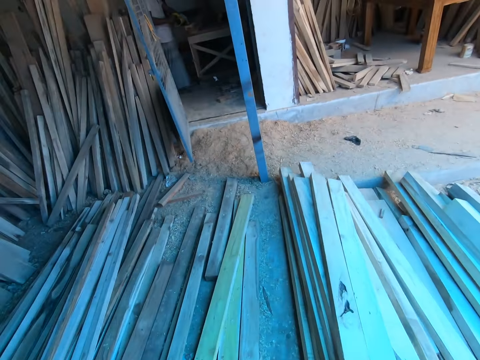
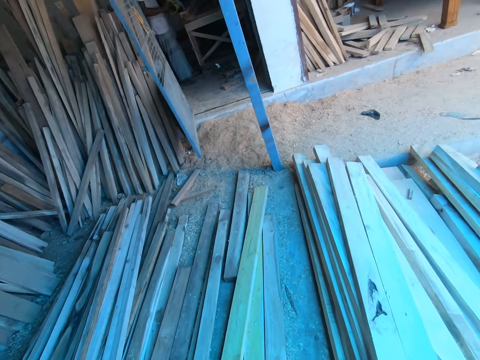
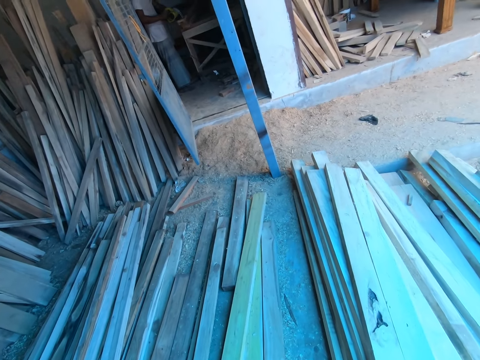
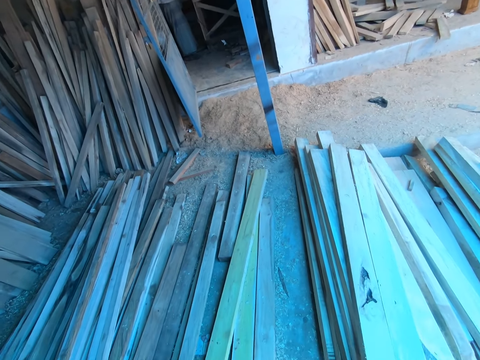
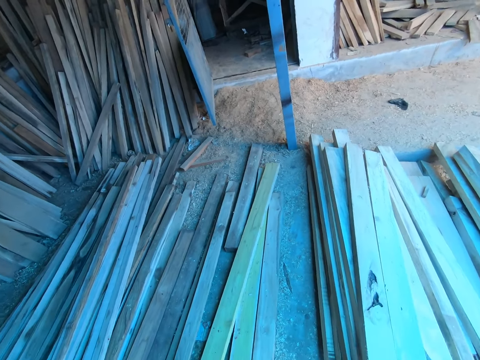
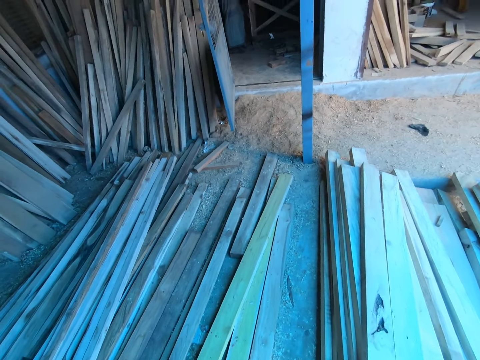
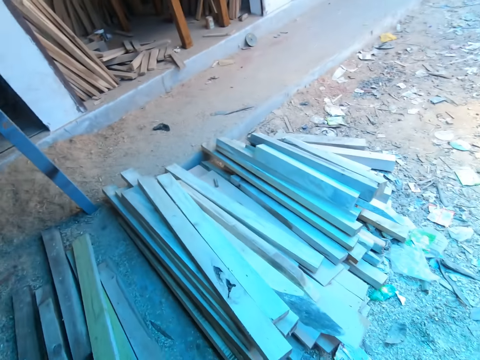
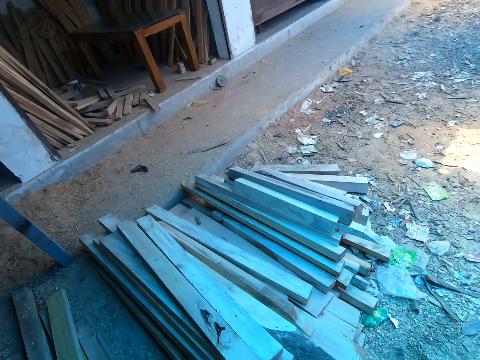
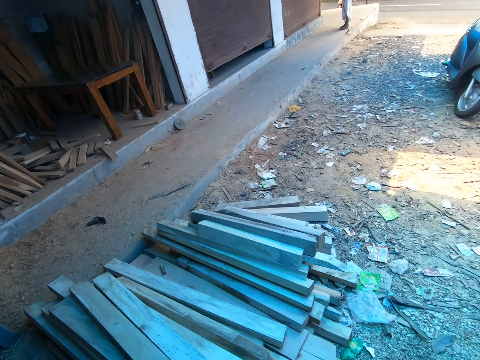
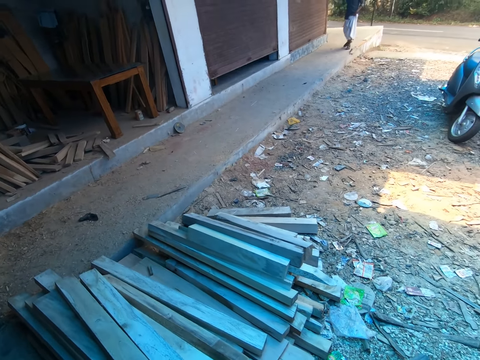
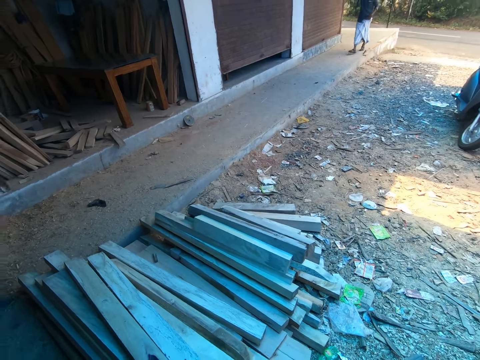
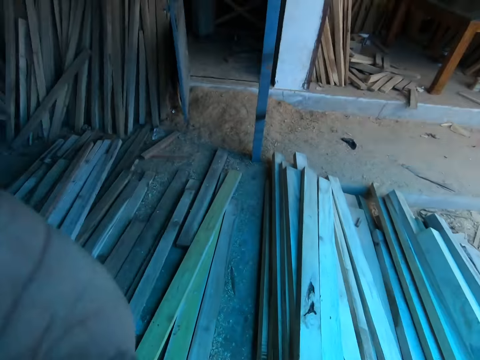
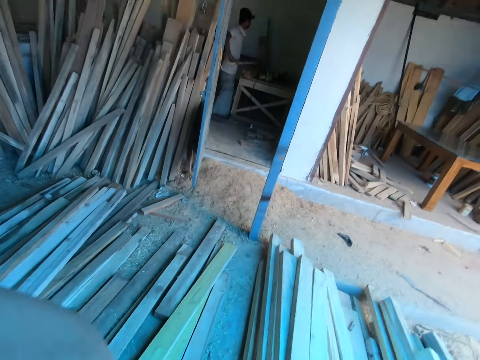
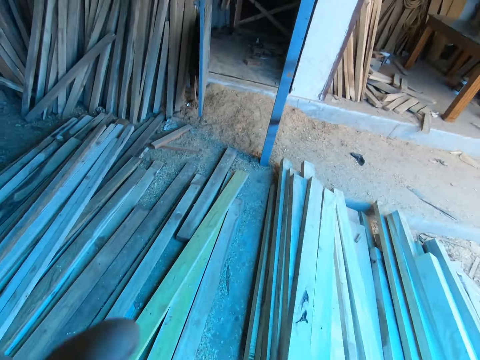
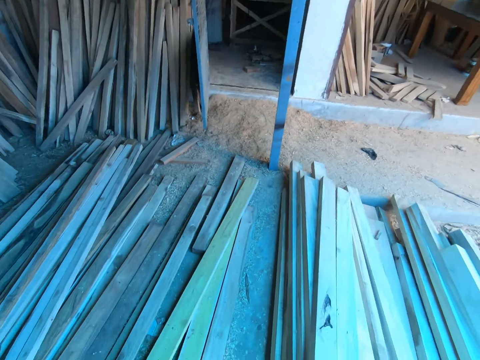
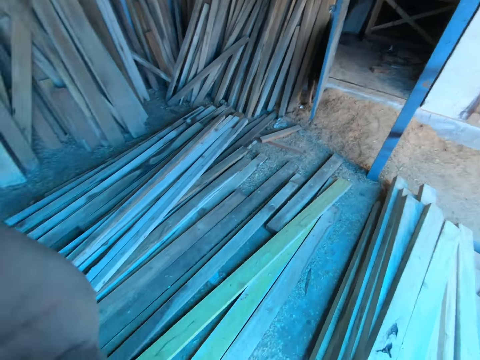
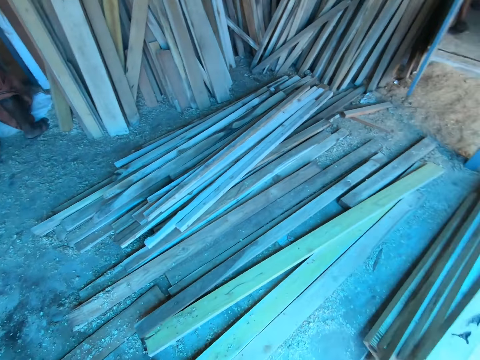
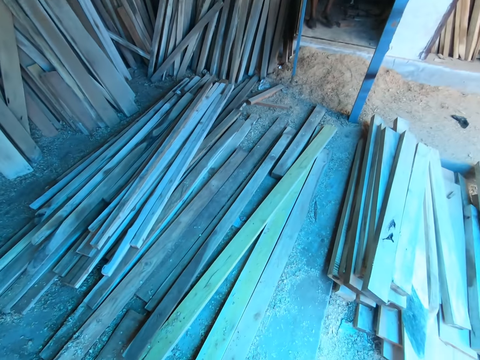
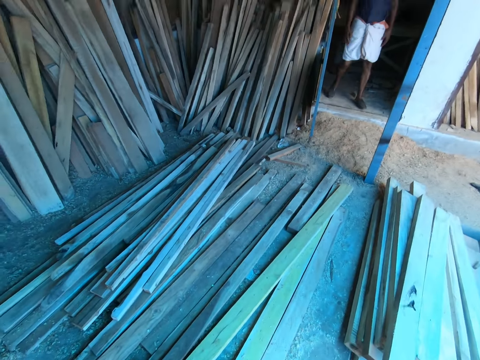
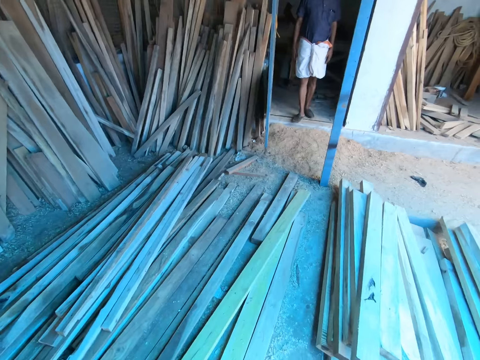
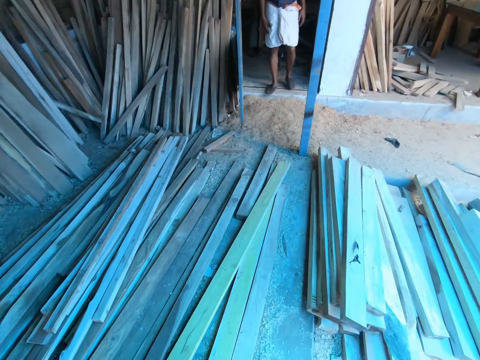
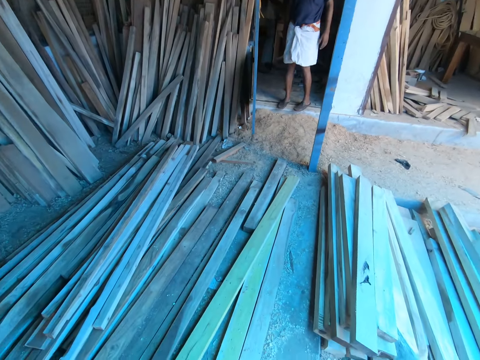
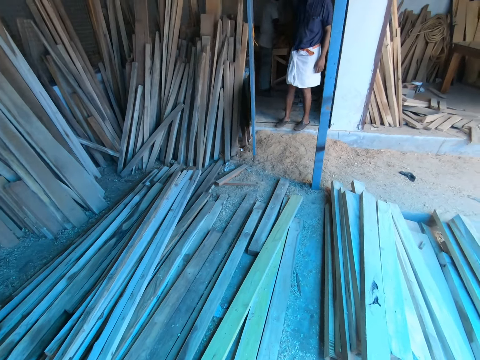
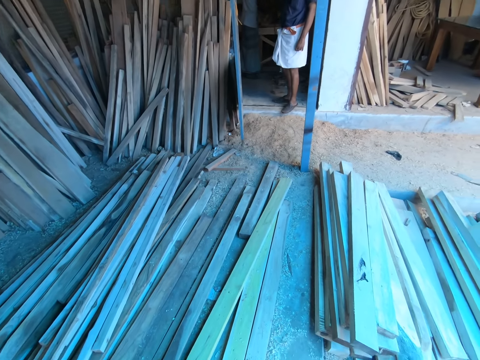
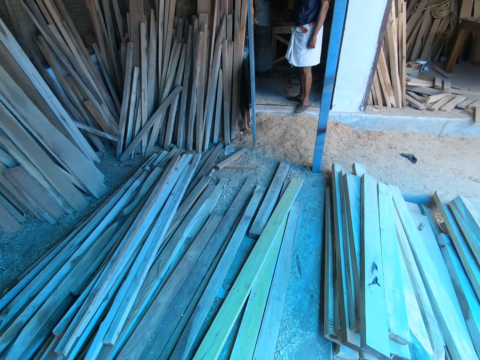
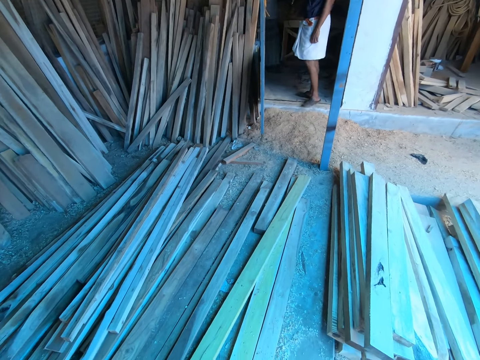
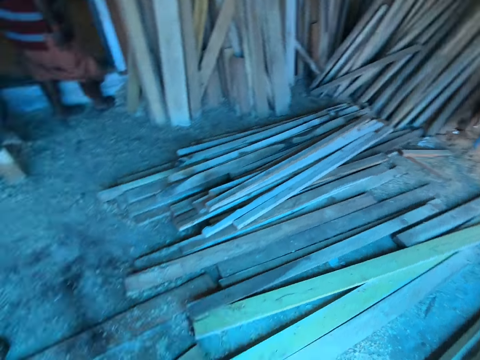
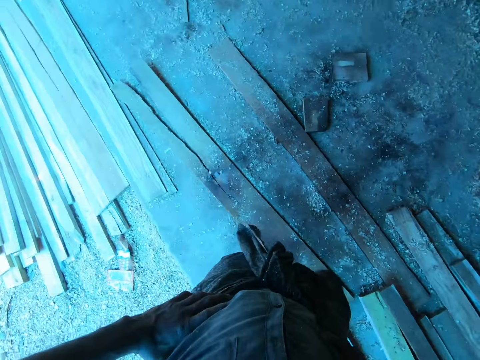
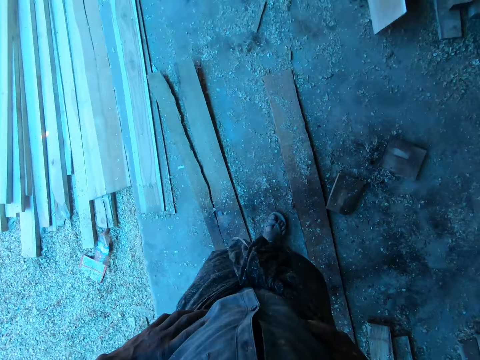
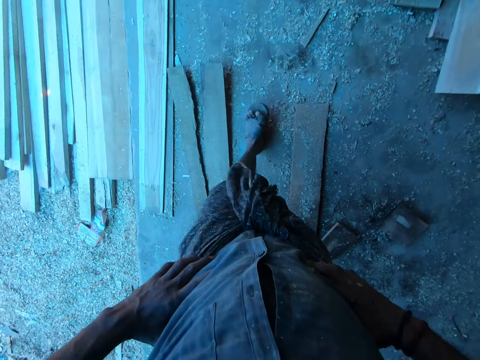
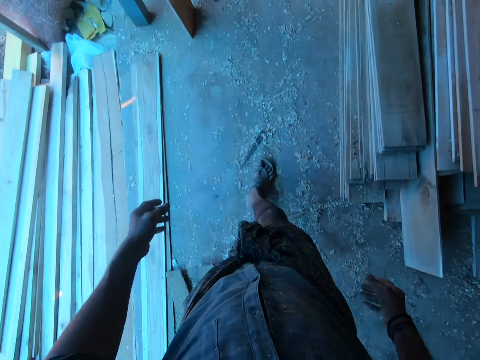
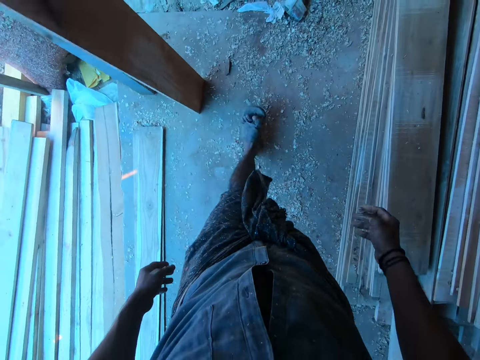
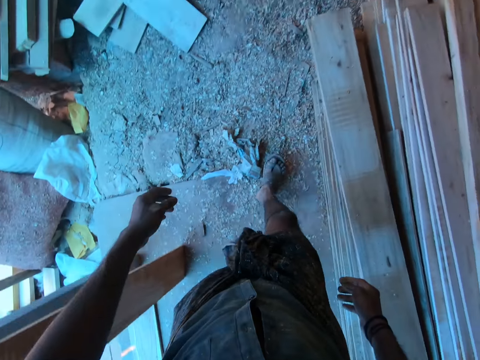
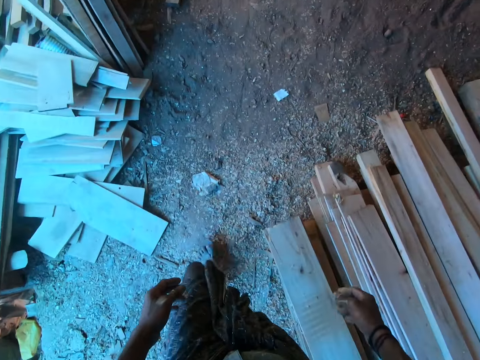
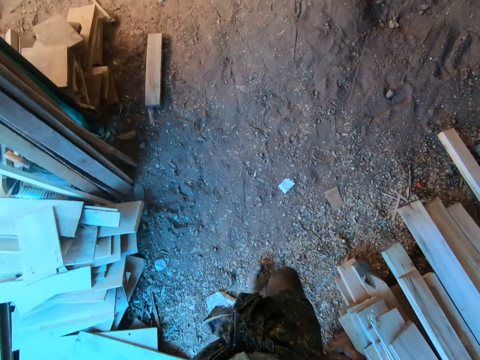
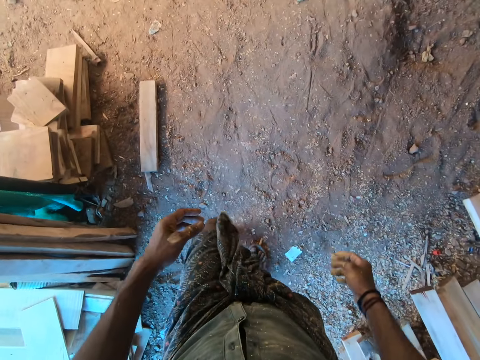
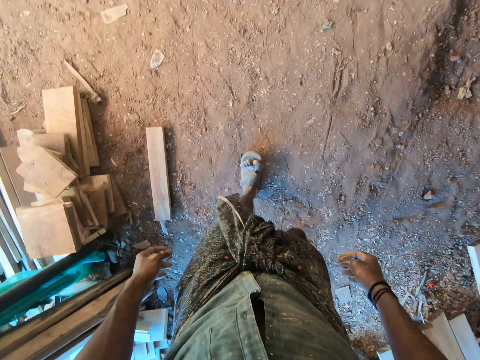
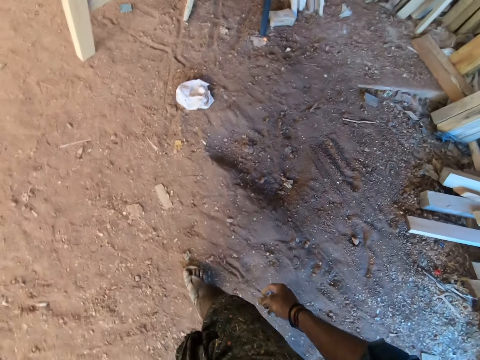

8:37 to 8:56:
The camera wearer looks around. They interact with a man. The man stands on the door. The camera wearer holds the waist with both hands. They walk around.

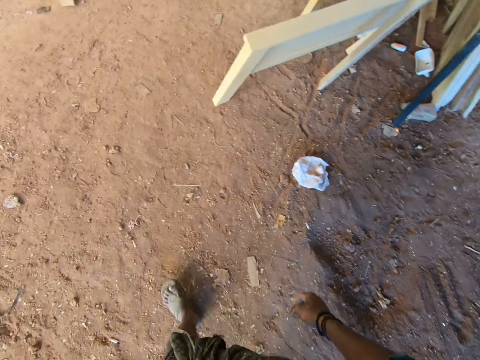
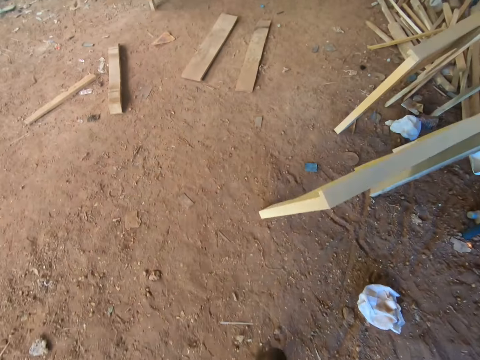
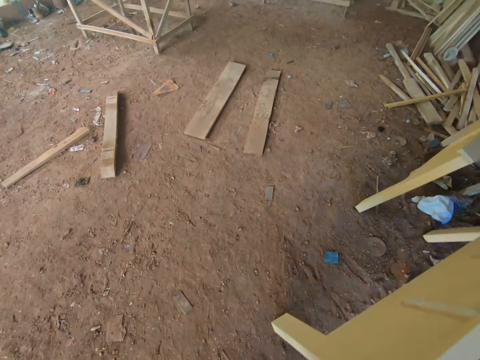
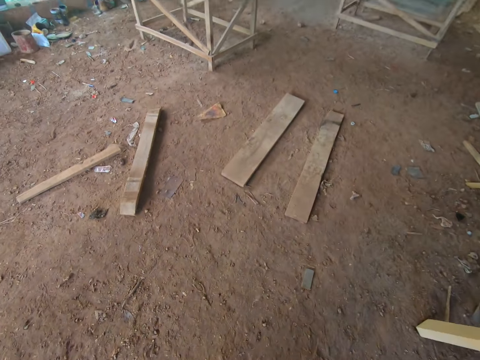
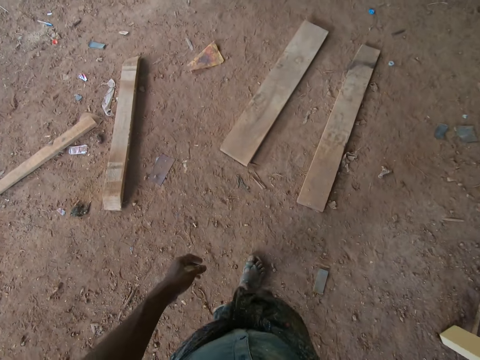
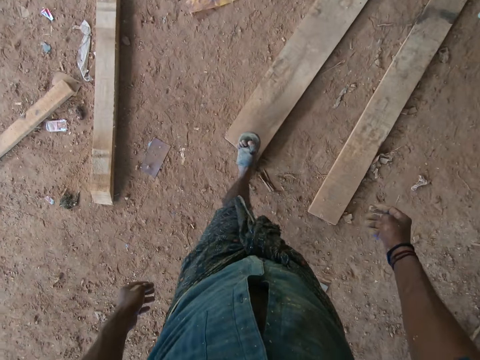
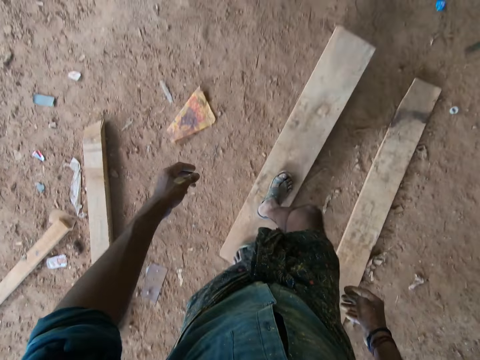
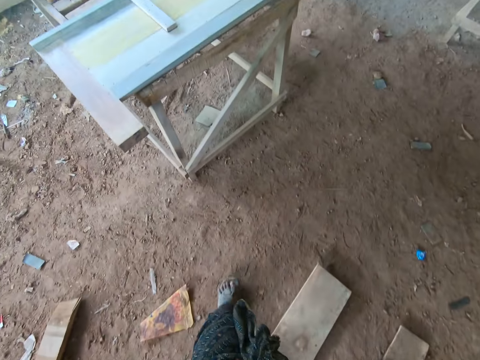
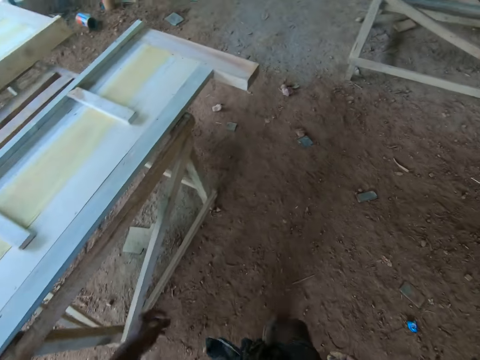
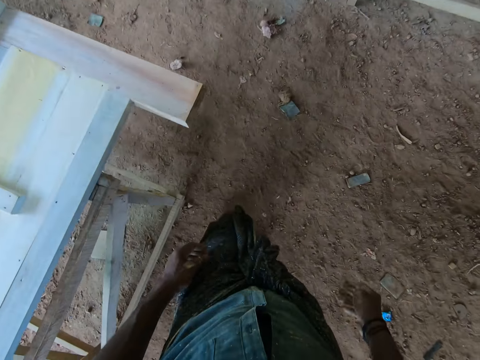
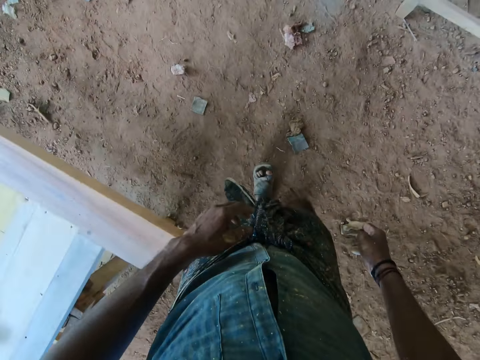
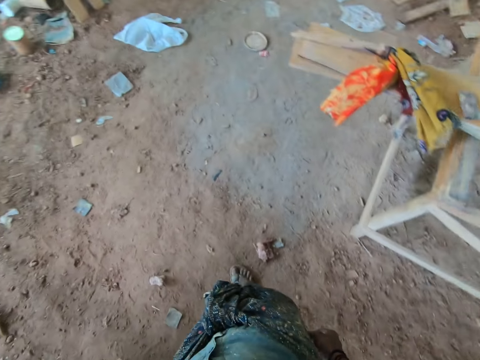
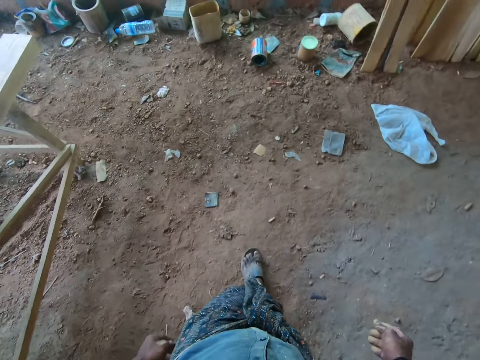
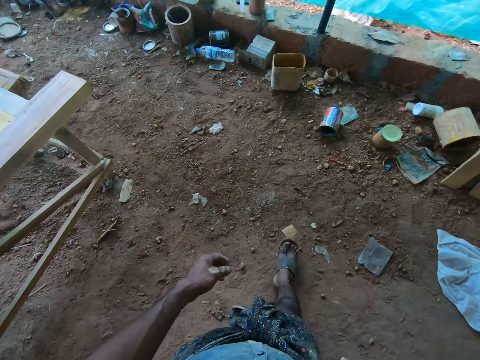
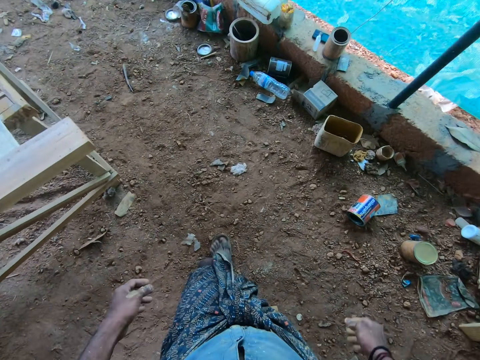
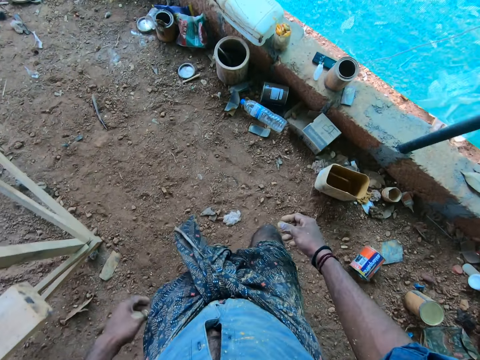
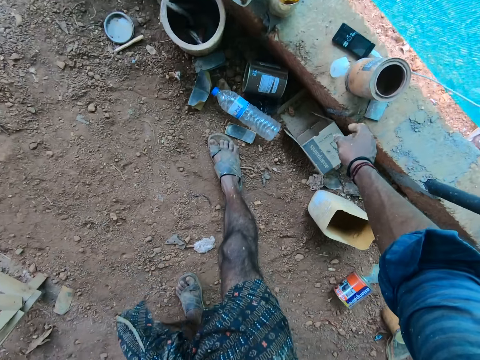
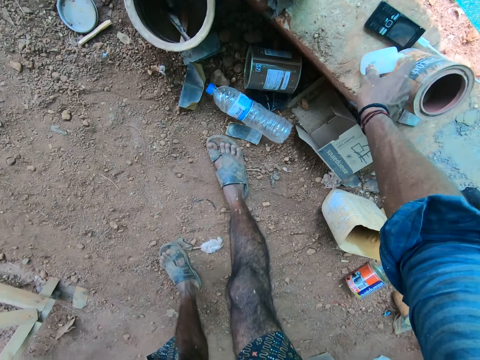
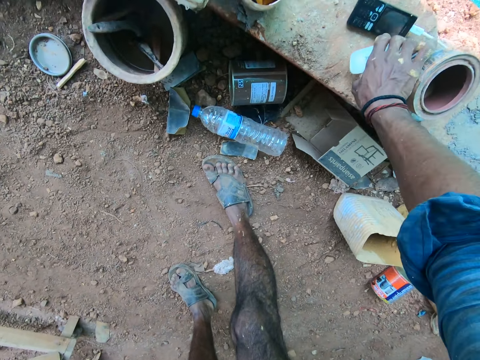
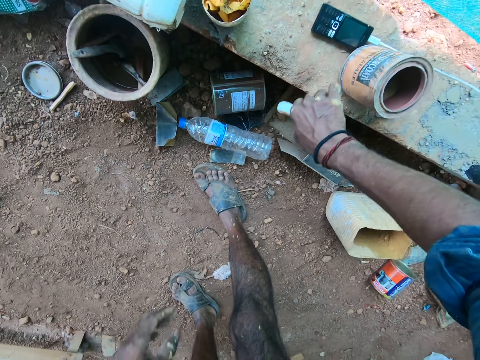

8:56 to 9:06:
The camera wearer takes a bottle.
